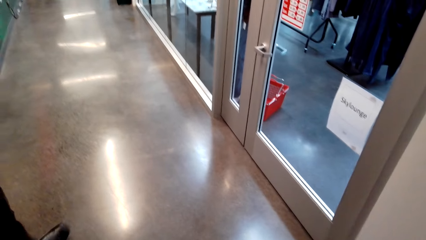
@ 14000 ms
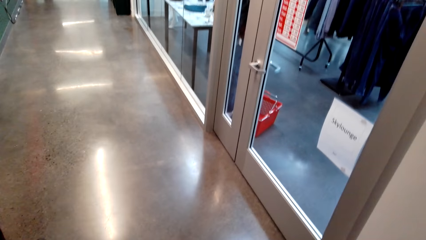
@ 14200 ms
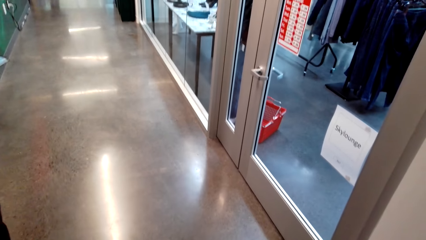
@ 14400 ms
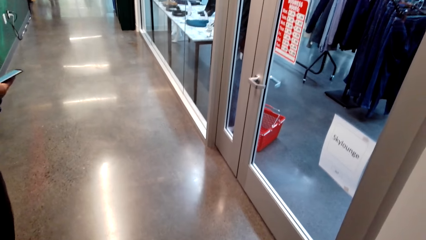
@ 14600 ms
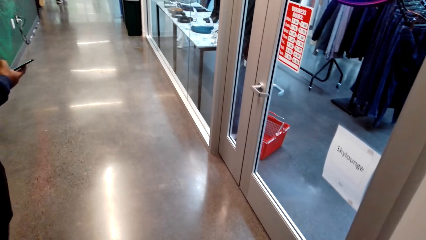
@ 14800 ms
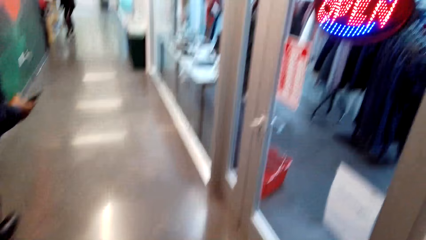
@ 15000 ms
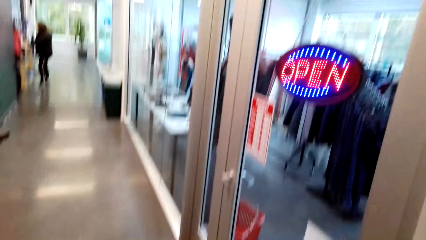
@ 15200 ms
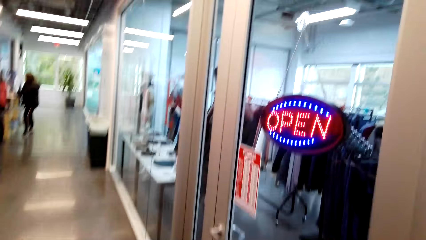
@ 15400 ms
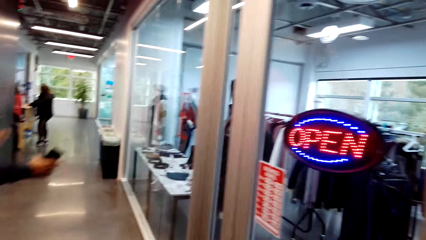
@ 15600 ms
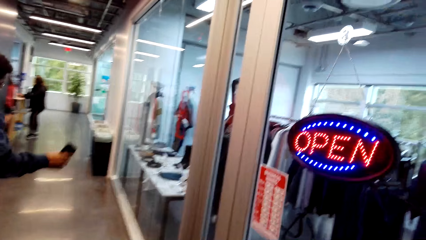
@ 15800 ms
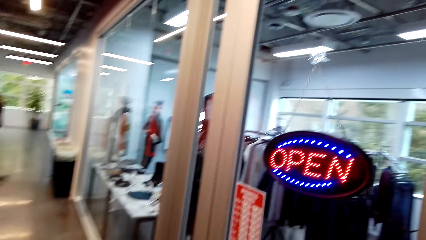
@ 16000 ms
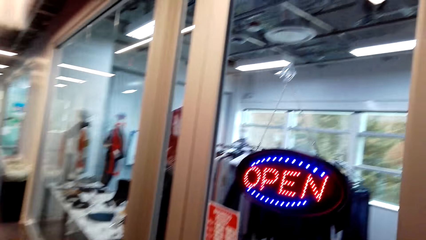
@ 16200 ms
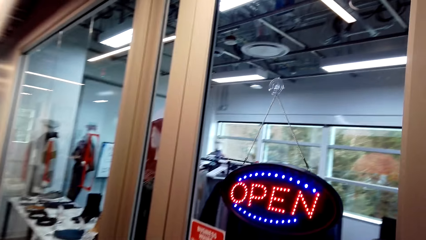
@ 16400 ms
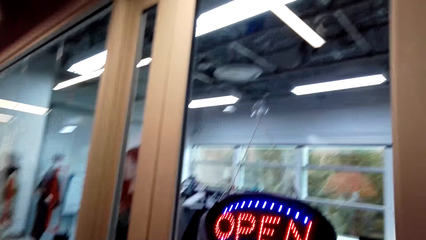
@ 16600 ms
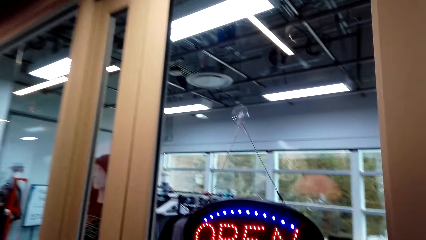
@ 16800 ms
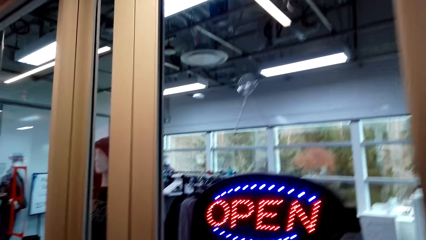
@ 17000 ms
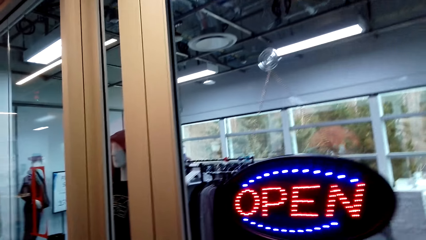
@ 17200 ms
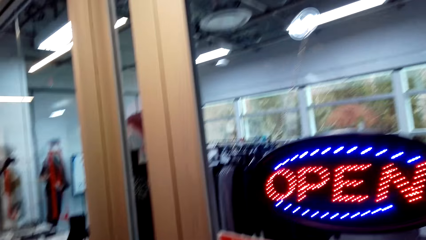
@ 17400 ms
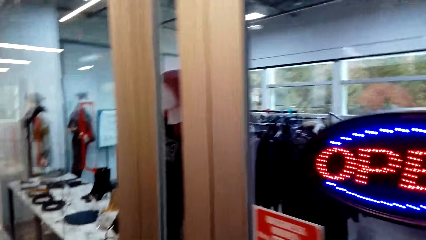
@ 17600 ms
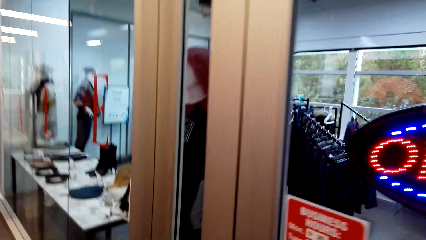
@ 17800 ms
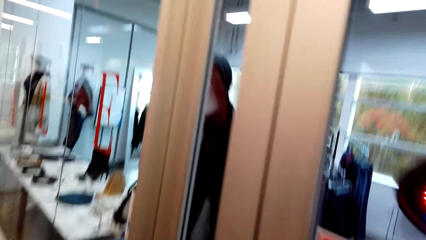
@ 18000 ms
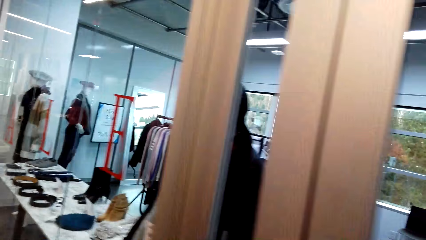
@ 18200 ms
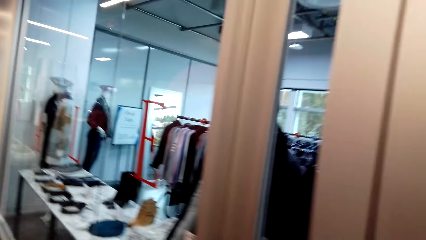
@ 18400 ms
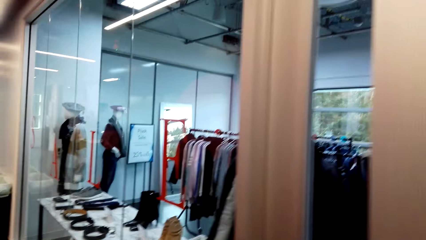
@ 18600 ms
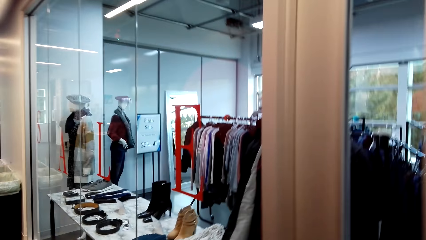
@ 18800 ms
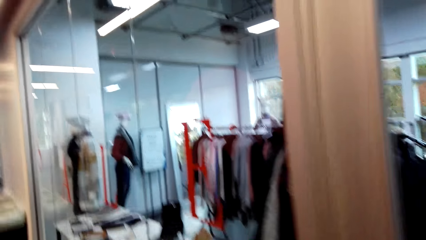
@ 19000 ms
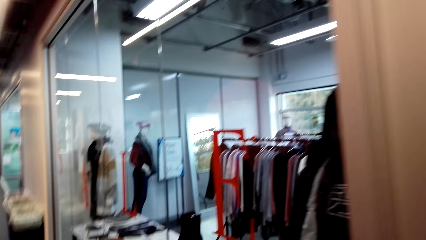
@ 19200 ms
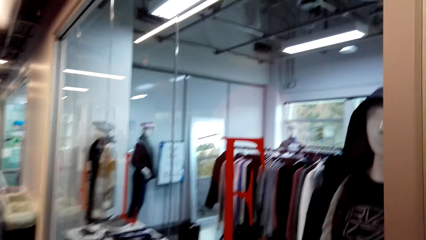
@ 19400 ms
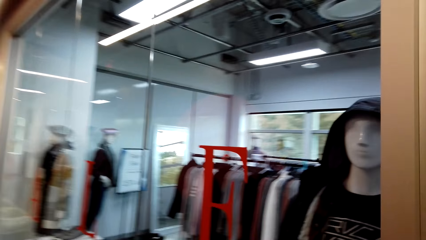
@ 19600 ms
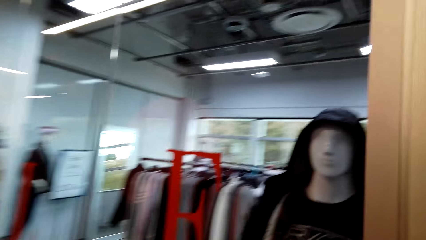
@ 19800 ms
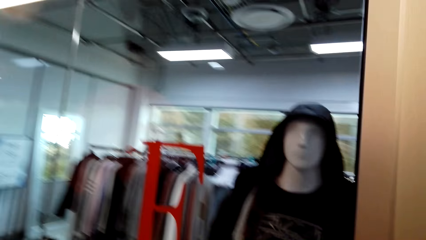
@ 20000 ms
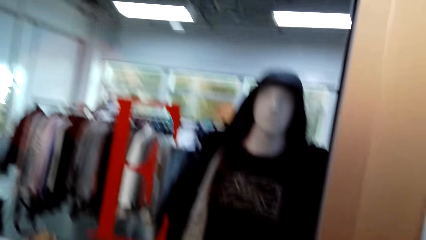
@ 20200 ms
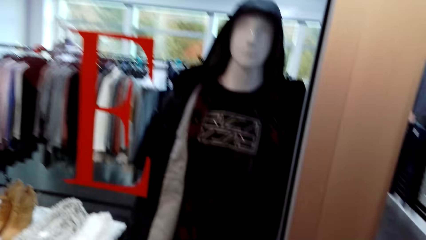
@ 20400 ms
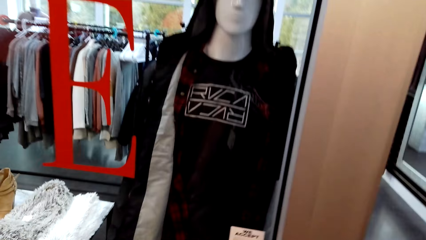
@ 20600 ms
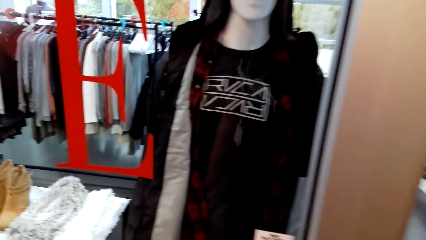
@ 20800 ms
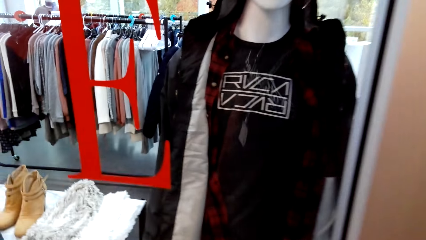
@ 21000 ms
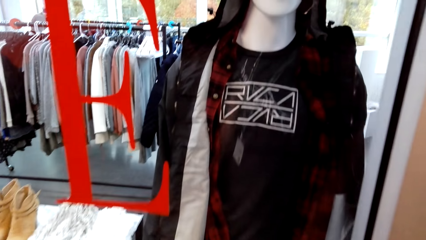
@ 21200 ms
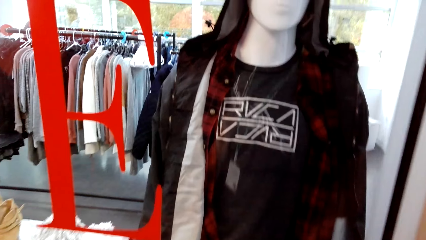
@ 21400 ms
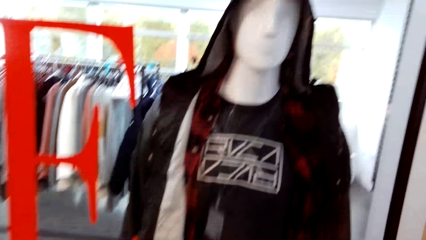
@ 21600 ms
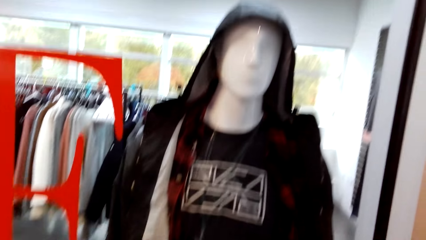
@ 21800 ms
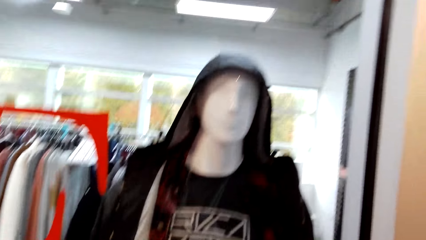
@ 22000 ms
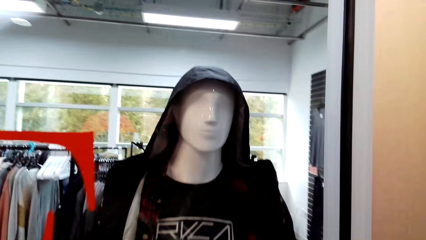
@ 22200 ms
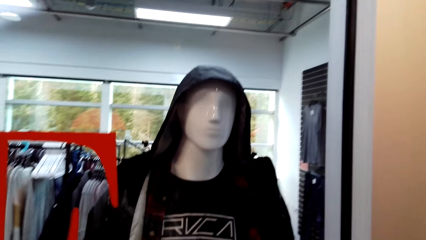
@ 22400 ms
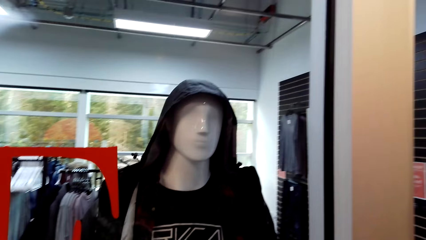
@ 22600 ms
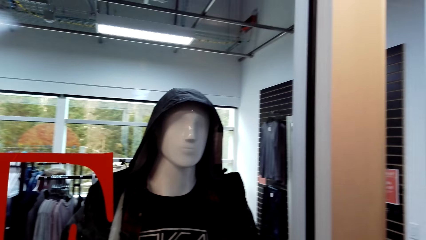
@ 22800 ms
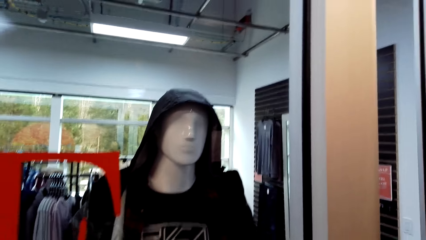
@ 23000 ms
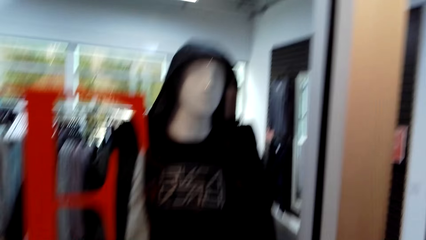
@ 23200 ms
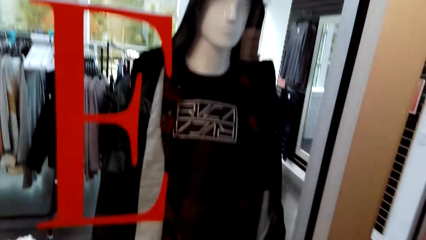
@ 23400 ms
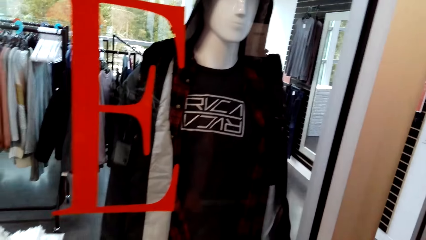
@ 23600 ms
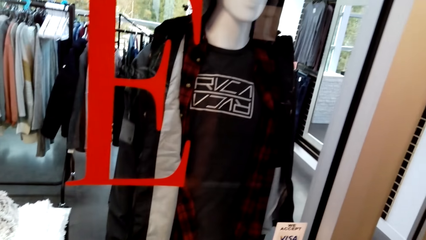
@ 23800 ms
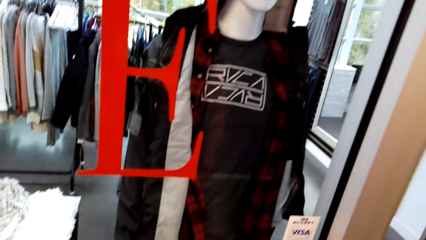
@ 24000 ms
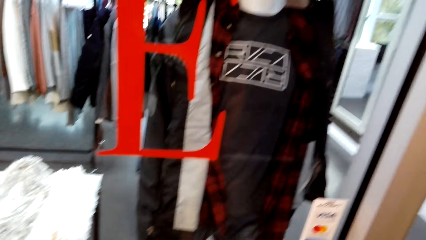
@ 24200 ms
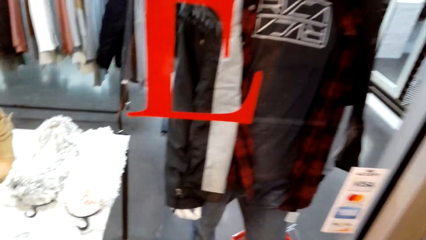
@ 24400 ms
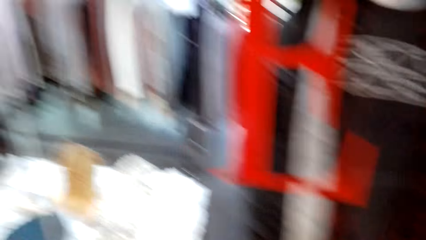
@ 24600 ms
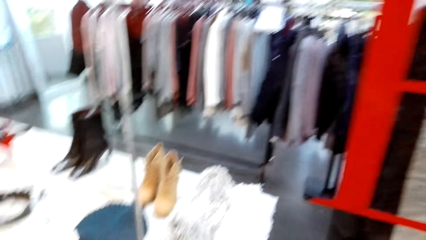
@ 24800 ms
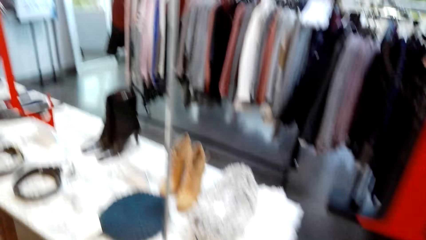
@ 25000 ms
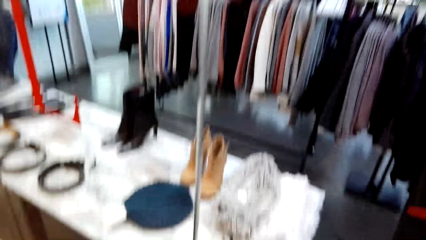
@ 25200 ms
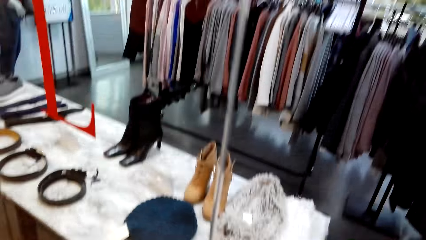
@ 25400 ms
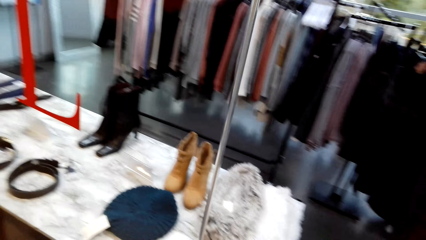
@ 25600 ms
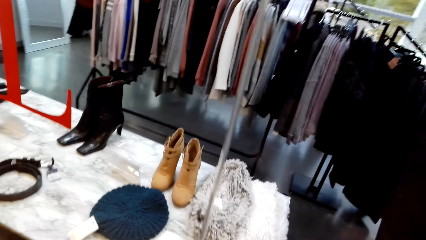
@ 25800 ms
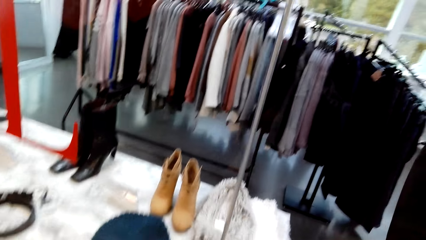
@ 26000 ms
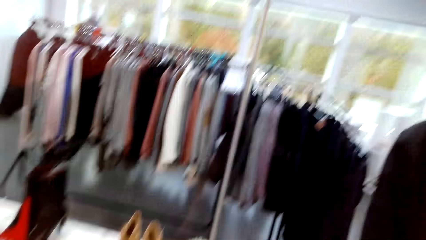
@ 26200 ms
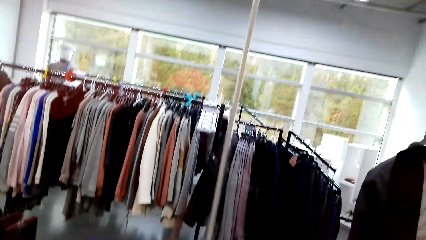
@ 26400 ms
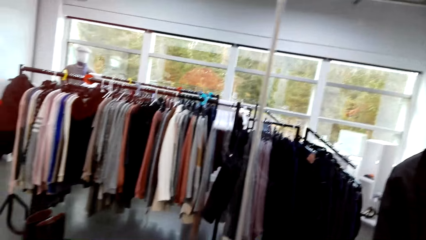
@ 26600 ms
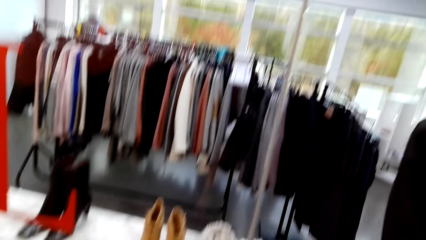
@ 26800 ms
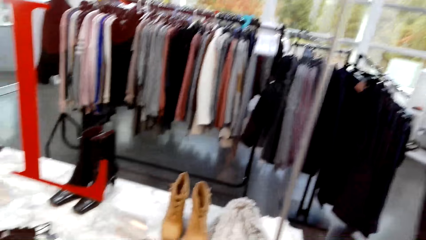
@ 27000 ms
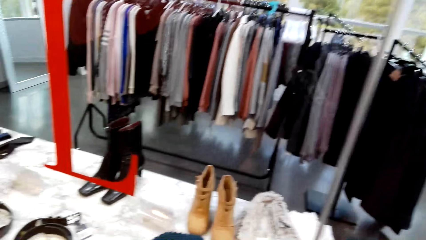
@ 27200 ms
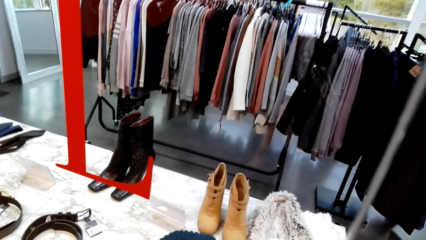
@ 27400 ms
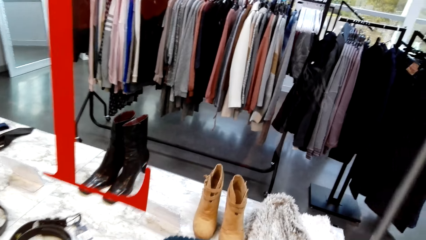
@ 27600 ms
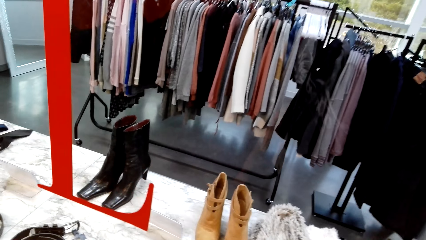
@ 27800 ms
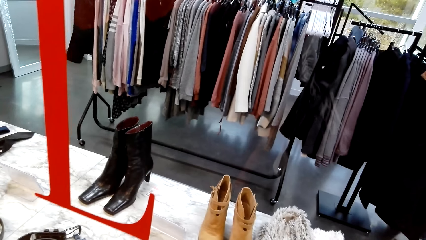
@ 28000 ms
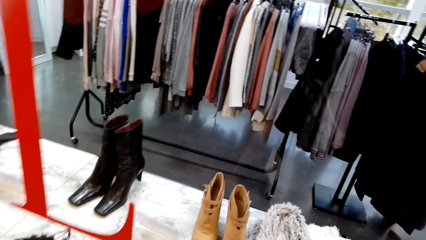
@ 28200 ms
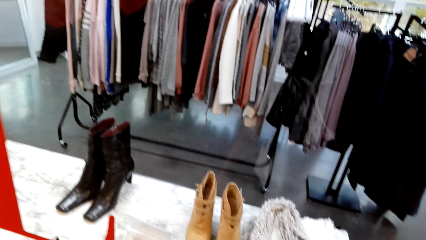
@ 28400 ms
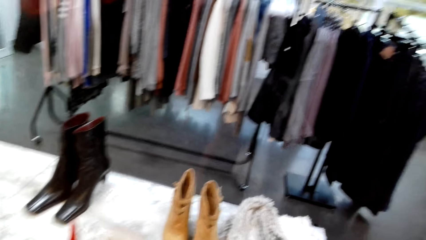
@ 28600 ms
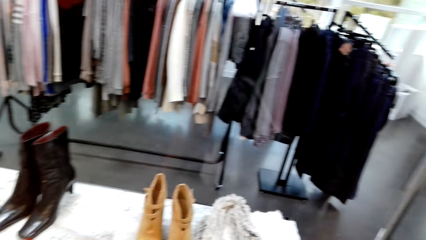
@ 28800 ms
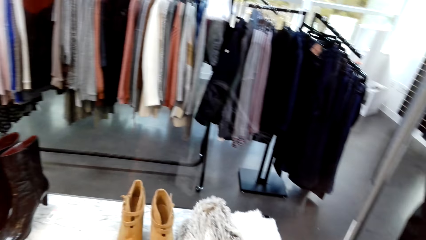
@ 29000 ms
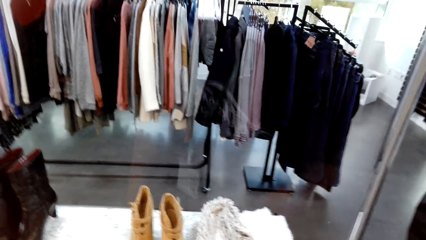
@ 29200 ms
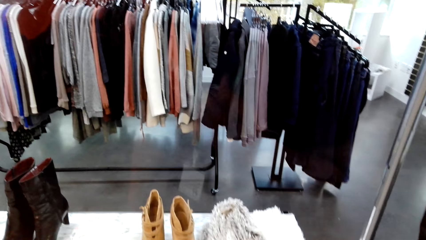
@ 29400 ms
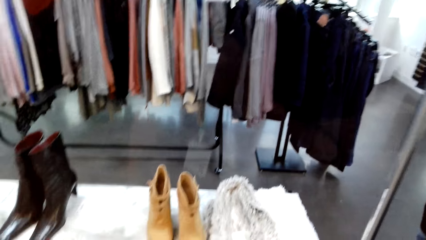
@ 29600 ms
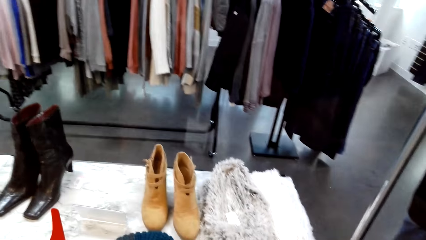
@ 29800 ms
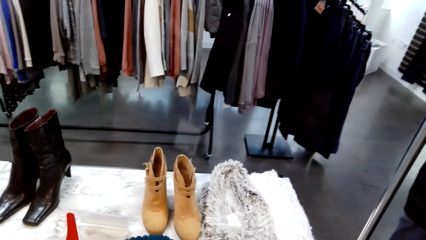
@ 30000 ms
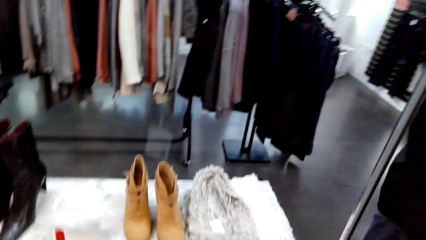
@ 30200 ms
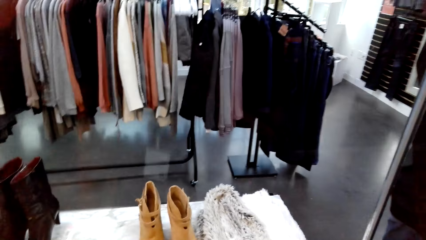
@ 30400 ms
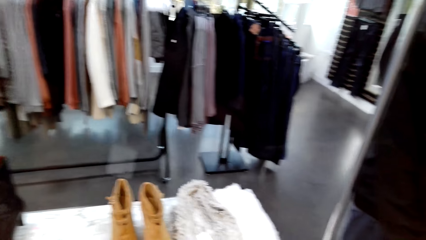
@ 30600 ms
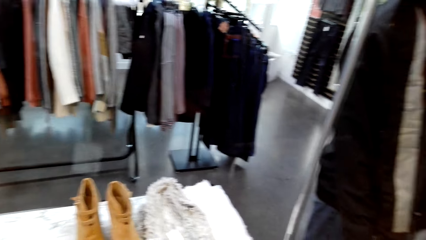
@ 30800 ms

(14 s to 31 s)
A man walks around. The camera wearer walks on the corridor. They stare at a dummy. They stare at clothes through the window. They look around.
